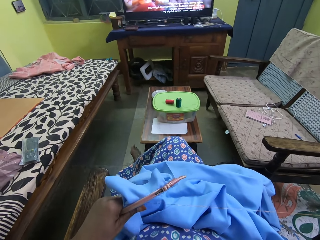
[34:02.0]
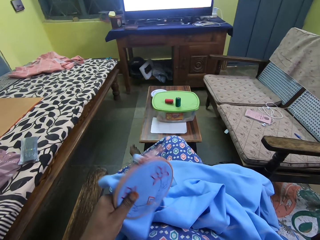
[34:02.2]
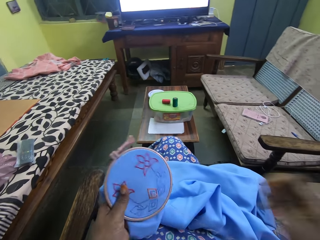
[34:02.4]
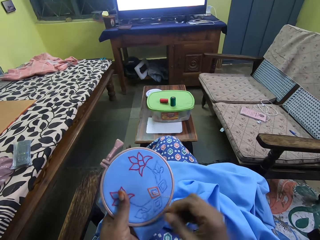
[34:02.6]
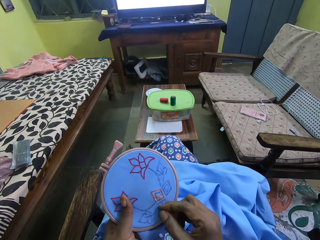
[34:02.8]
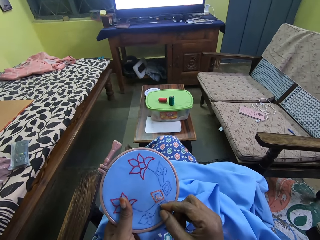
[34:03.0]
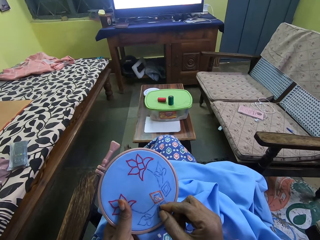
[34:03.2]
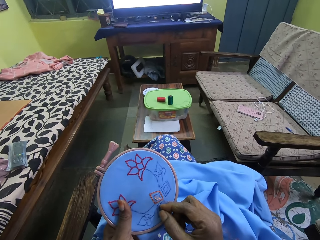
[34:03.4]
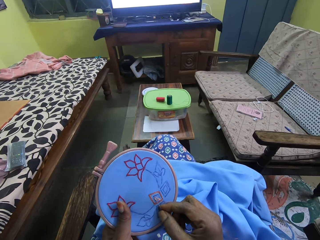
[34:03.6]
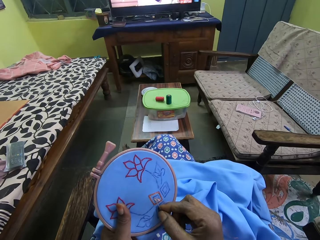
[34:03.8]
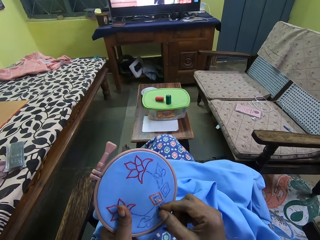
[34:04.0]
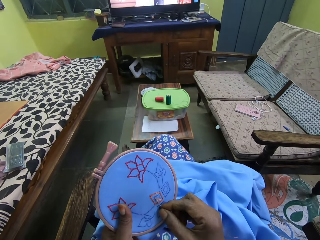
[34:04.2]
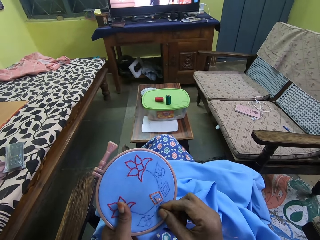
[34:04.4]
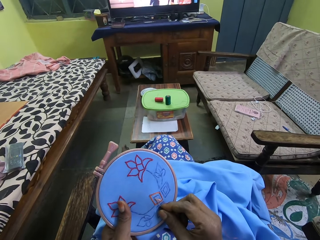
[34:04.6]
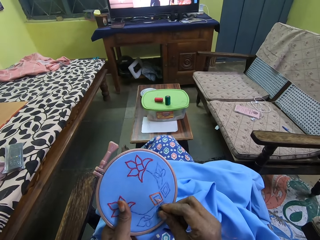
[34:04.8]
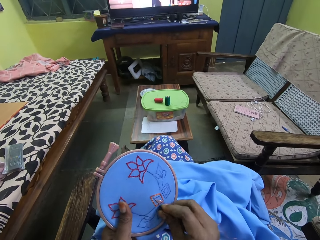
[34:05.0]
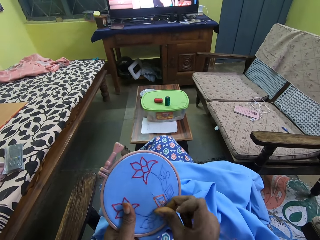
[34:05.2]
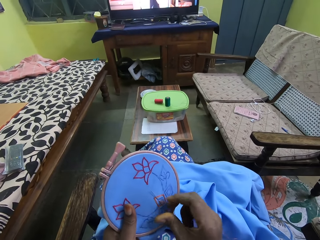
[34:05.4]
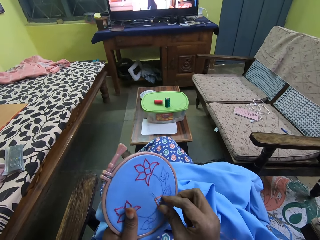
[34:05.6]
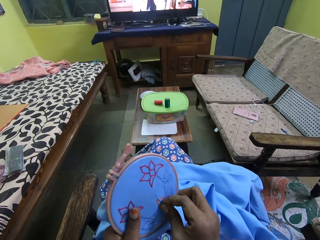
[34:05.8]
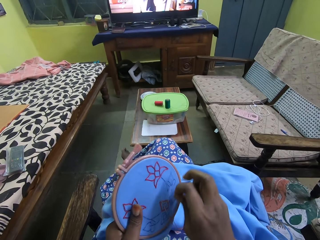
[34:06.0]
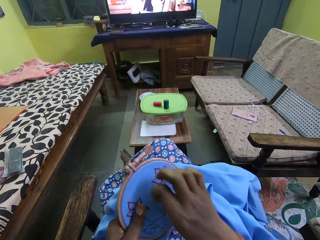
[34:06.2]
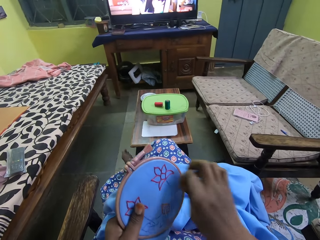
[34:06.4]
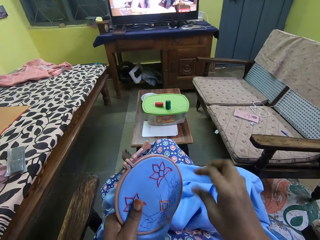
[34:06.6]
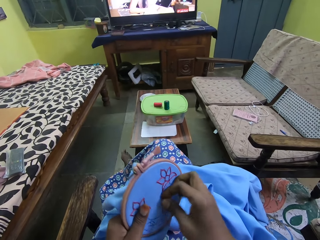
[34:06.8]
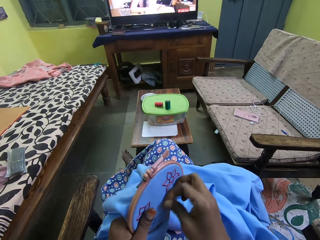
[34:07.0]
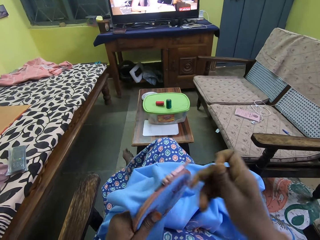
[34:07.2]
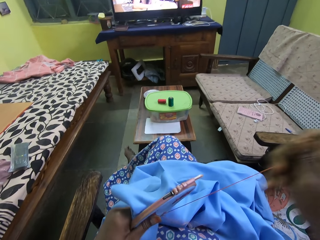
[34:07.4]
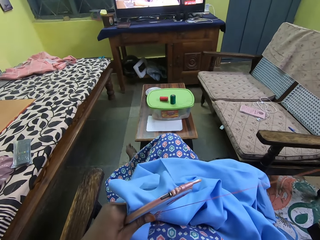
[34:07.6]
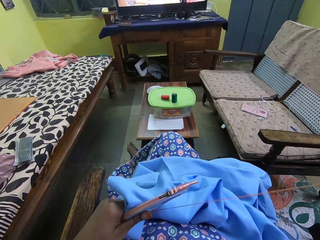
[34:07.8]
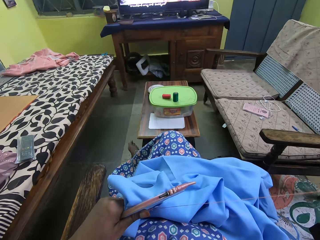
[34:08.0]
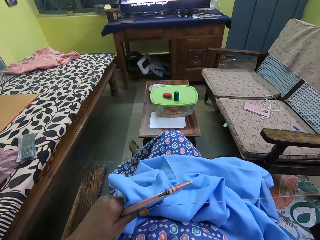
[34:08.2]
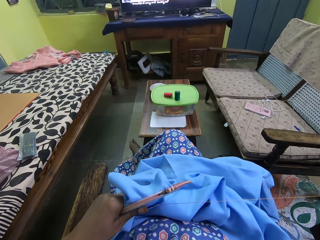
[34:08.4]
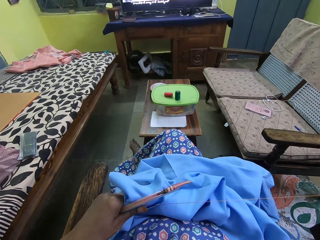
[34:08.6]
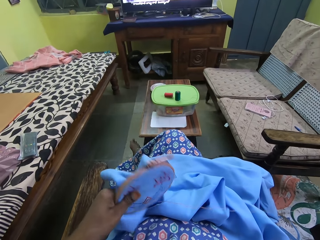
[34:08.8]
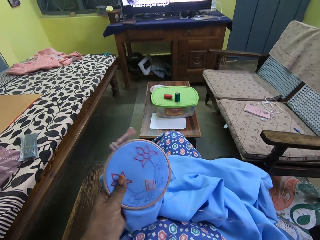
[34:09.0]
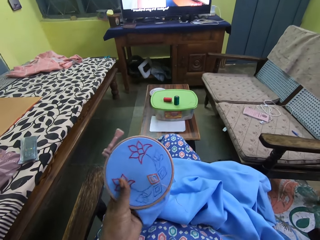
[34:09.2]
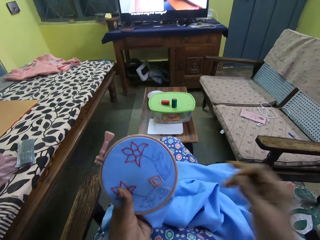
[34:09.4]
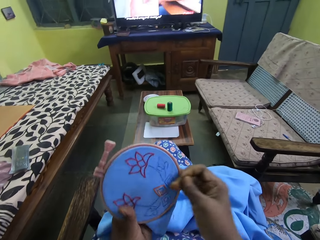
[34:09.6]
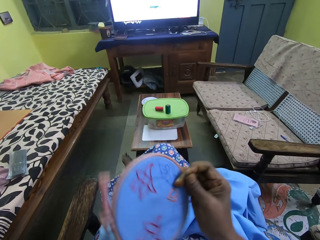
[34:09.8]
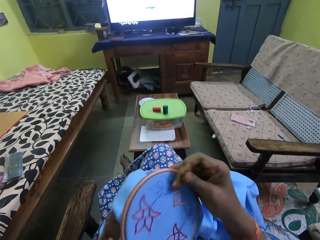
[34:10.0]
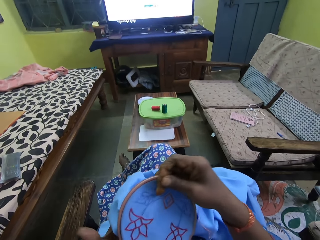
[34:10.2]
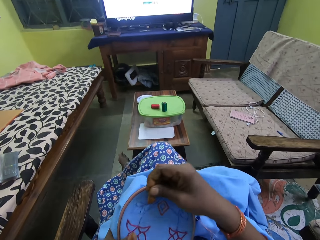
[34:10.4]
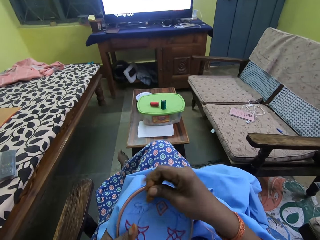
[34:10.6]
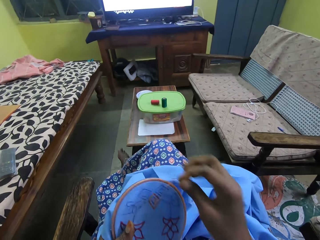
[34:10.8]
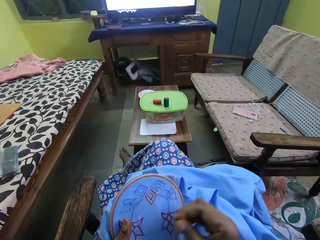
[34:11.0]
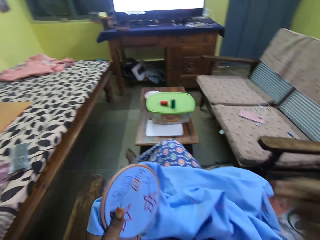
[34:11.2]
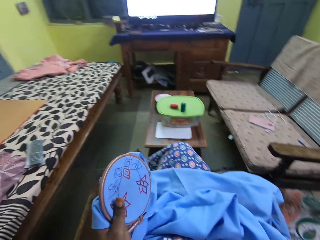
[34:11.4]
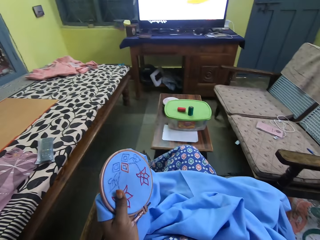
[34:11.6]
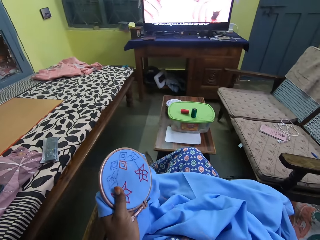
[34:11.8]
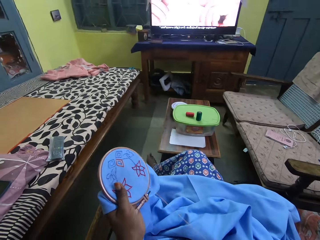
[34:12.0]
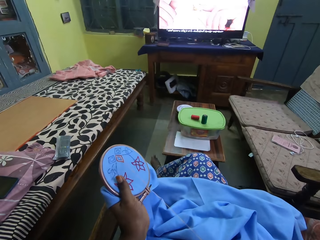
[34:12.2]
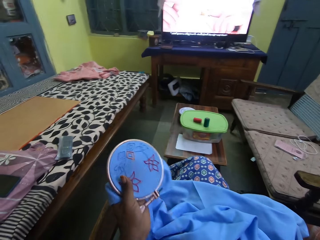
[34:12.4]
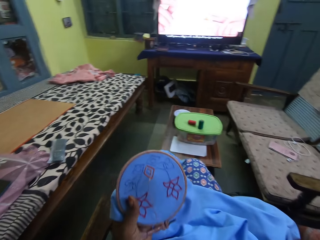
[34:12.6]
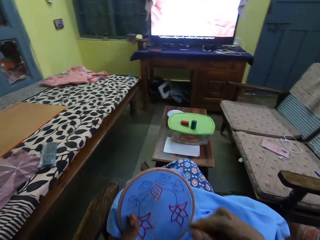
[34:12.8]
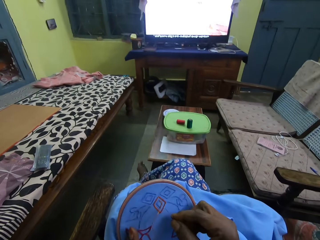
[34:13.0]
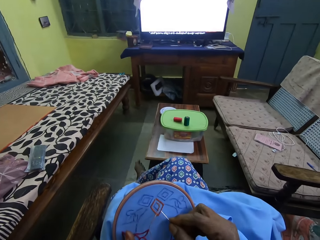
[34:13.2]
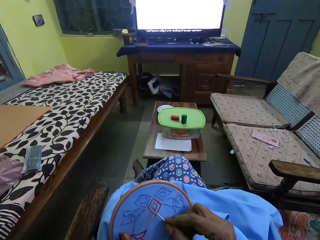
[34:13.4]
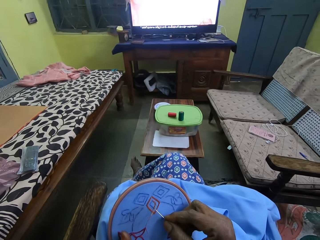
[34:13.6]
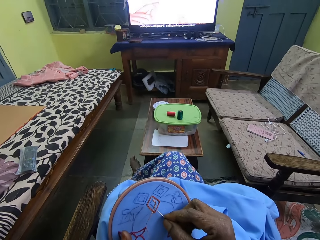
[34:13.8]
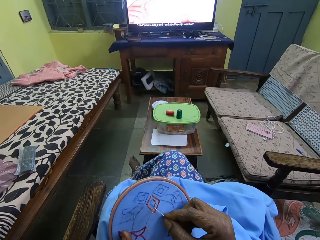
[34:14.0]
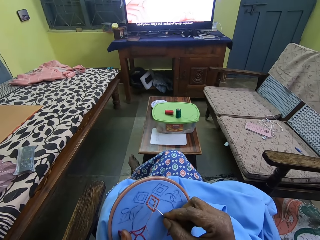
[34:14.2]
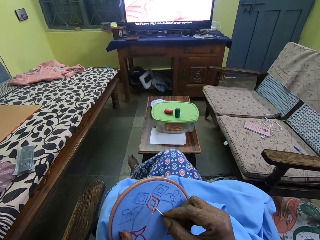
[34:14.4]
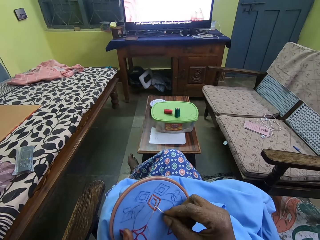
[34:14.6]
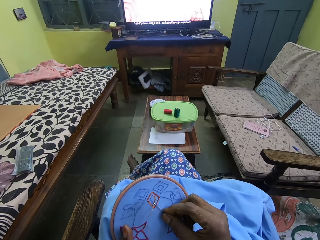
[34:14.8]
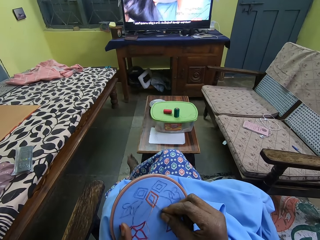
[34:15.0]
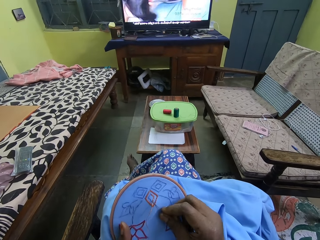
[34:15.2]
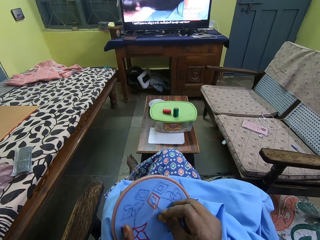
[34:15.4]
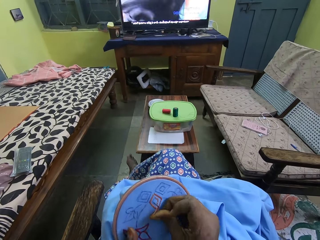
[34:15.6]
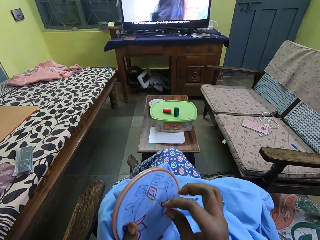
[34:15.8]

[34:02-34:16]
The camera wearer places the needle on the bag with her right hand. She rotates the thread around the needle with her right hand. She pulls the needle with her right hand. She passes the blue cloth in her left hand to her right hand. She passes the blue cloth in her right hand to her left hand. She adjusts the bag with her right hand. She pulls the needle with her right hand. She embroiders on the blue cloth in her left hand with the needle and the red thread in her right hand. She places the needle on the bag with her right hand.

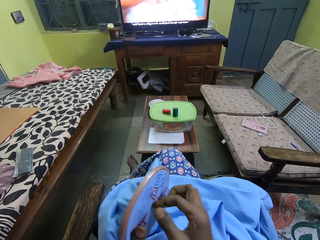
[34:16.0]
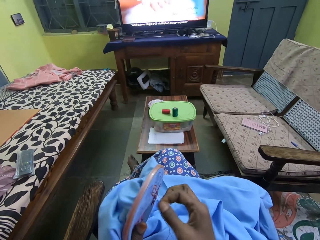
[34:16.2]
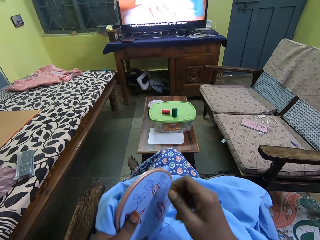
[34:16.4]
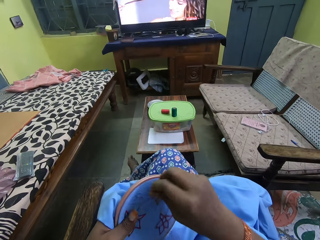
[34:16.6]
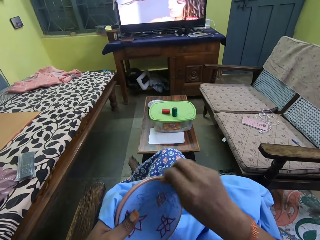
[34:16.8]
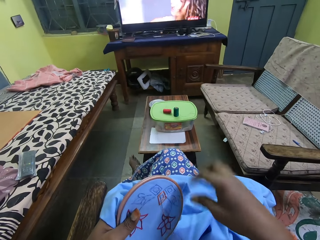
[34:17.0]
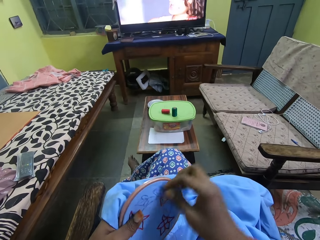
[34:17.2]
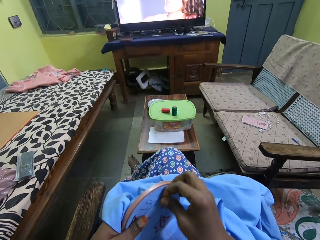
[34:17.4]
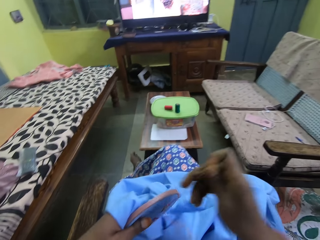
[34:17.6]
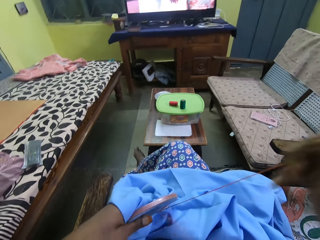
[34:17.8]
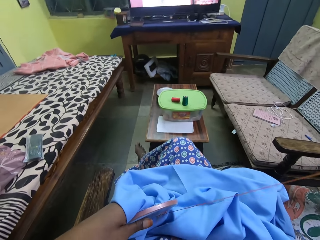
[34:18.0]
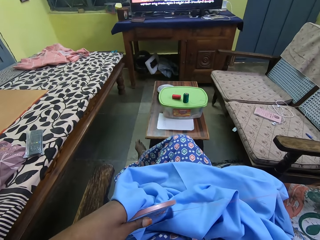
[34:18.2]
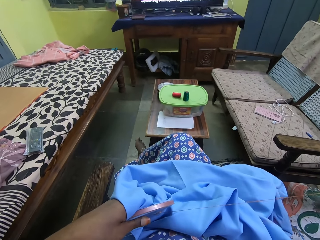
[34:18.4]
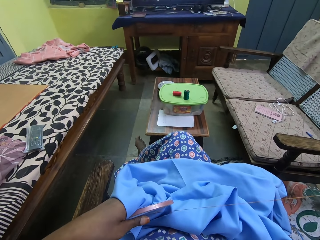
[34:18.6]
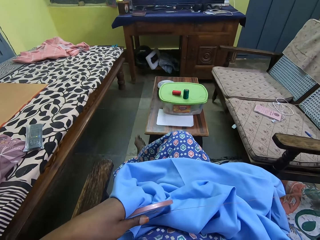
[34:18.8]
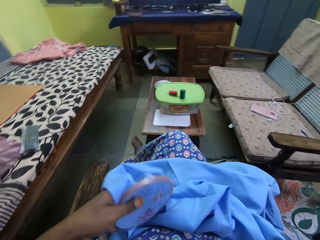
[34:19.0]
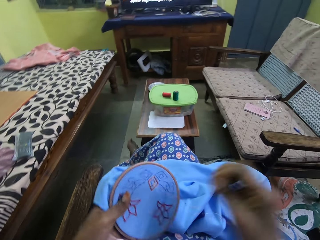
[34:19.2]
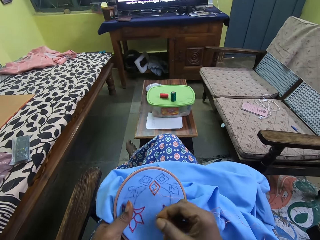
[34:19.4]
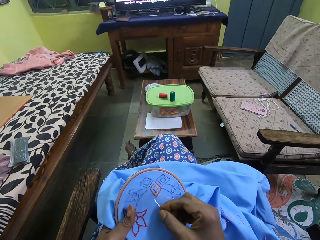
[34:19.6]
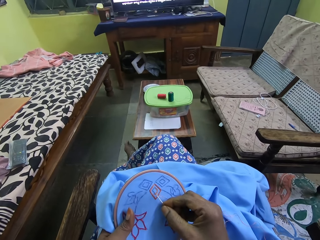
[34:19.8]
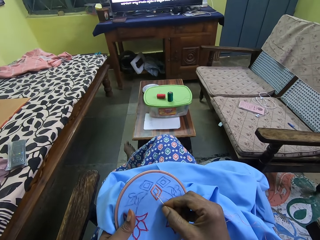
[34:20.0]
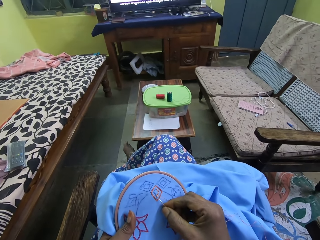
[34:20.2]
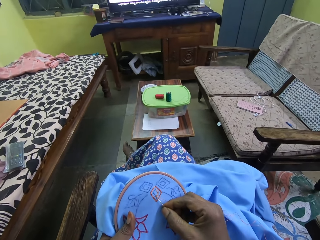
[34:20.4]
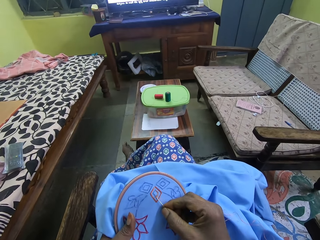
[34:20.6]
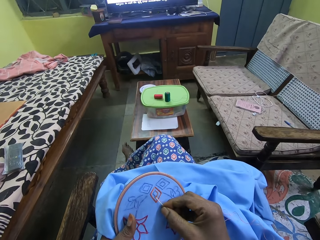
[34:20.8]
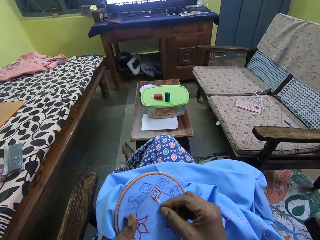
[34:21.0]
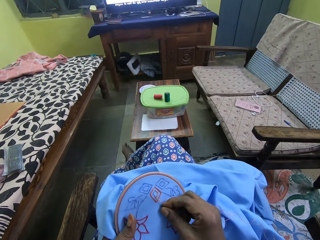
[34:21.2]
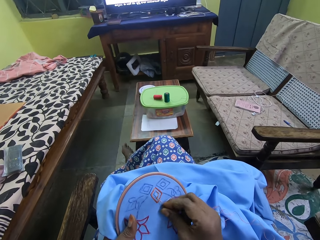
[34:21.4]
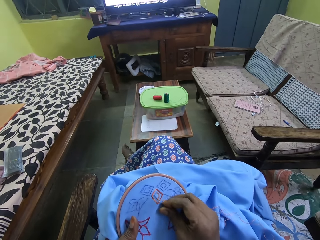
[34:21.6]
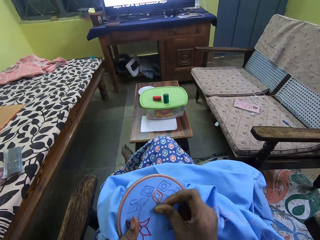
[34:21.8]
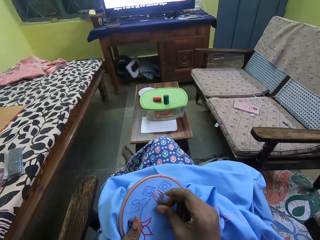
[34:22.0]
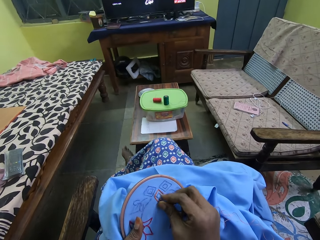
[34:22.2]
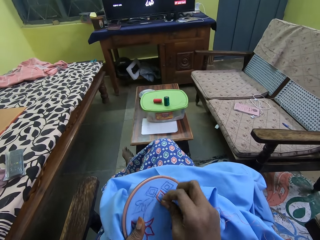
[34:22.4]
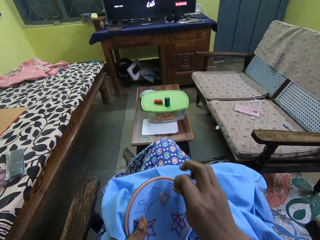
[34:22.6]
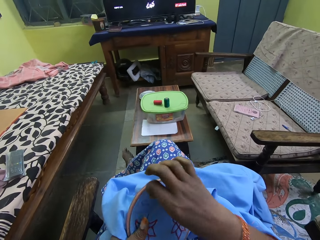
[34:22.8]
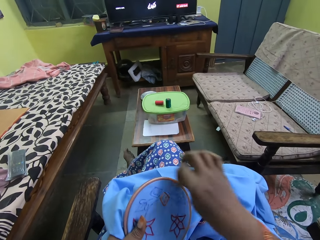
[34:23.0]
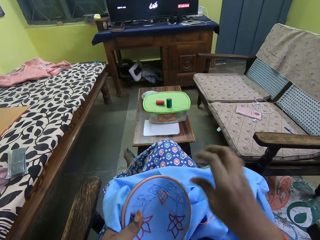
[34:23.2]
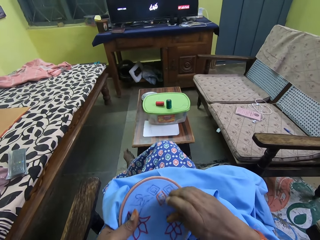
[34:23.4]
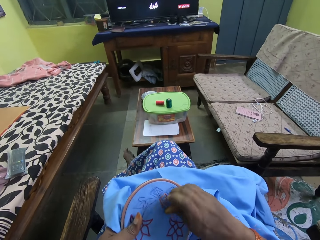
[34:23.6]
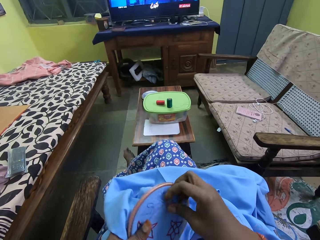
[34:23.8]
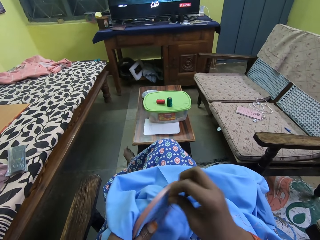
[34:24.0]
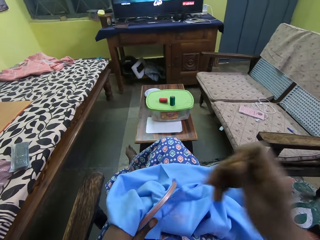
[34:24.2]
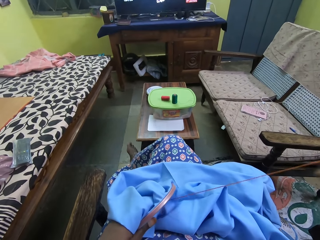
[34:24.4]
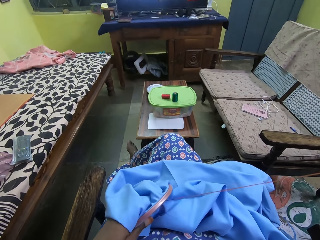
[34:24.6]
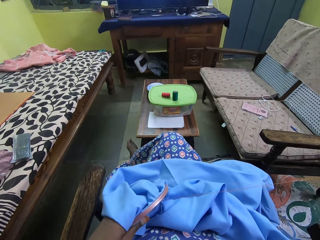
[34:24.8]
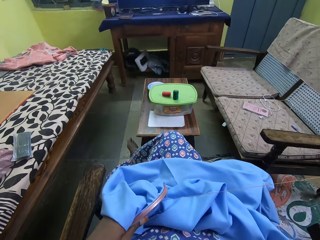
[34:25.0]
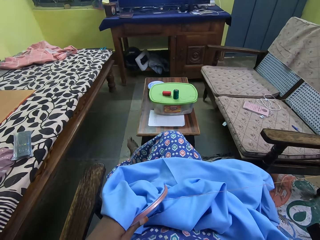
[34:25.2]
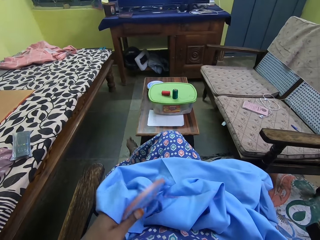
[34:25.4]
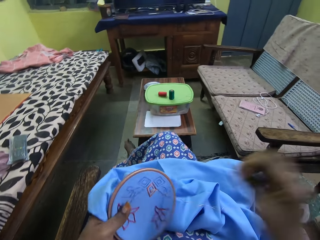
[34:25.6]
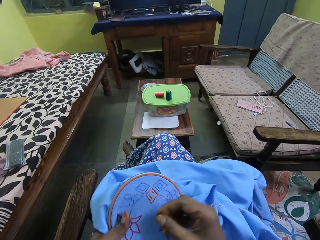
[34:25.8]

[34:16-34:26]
The camera wearer rotates the thread around the needle with the right hand. They pull the needle with the right hand. They place the needle on the bag with the right hand. They rotate the thread around the needle with the right hand. They pull the needle with the right hand.
